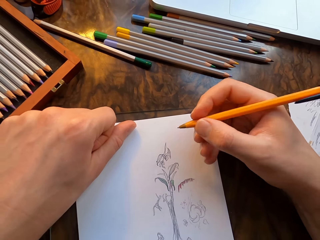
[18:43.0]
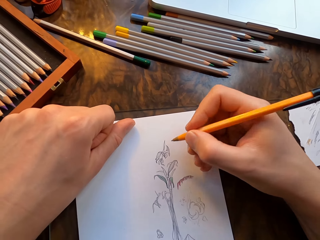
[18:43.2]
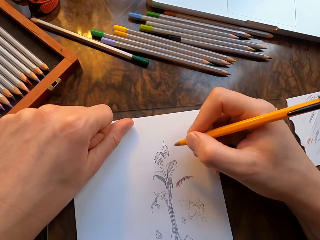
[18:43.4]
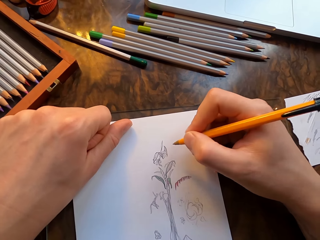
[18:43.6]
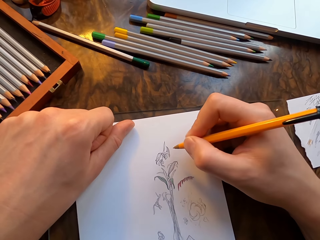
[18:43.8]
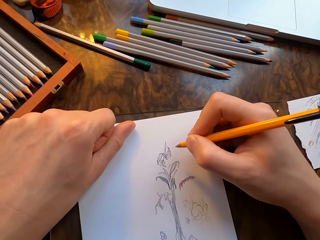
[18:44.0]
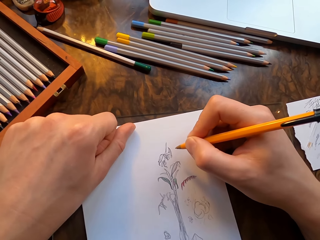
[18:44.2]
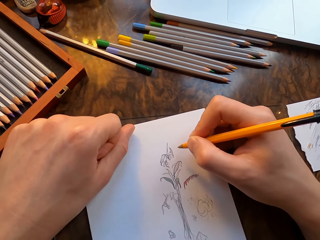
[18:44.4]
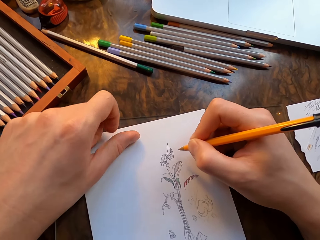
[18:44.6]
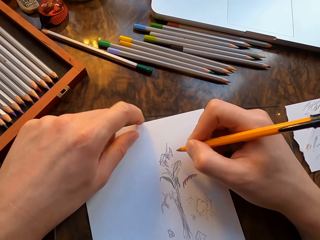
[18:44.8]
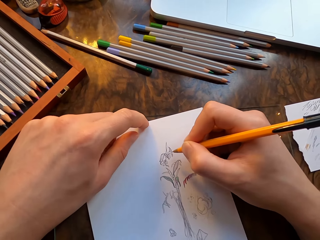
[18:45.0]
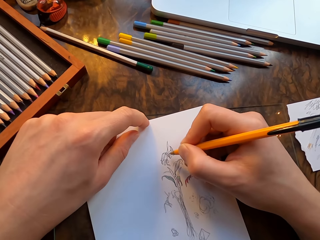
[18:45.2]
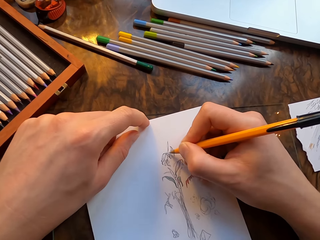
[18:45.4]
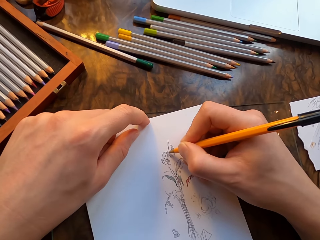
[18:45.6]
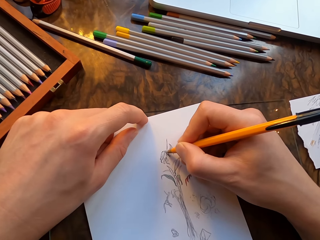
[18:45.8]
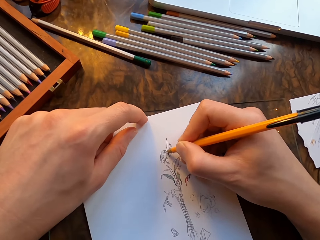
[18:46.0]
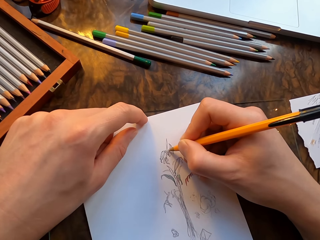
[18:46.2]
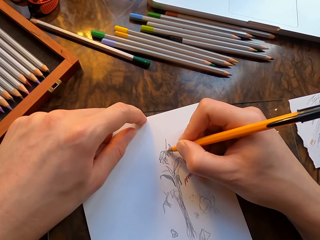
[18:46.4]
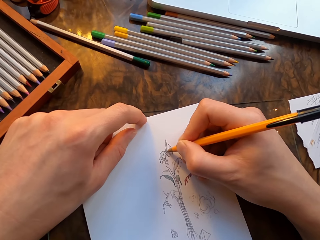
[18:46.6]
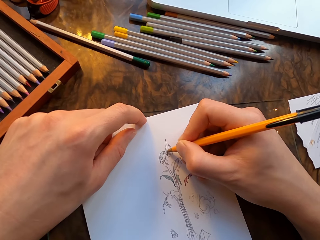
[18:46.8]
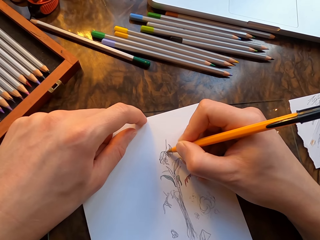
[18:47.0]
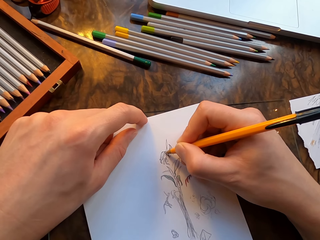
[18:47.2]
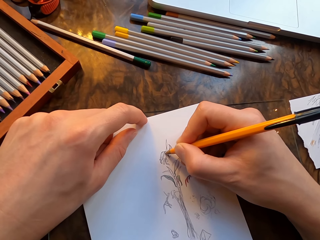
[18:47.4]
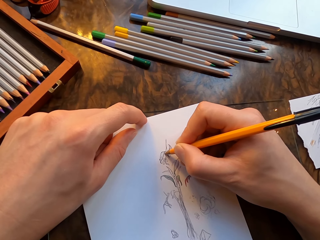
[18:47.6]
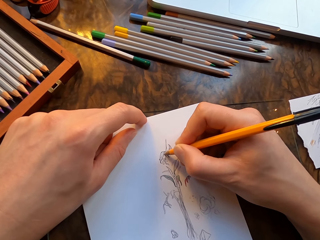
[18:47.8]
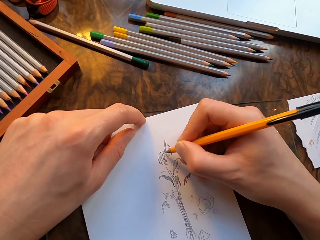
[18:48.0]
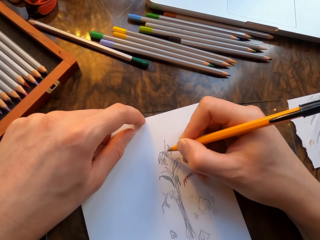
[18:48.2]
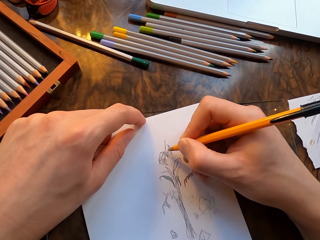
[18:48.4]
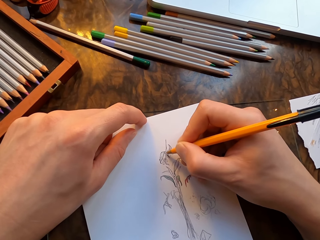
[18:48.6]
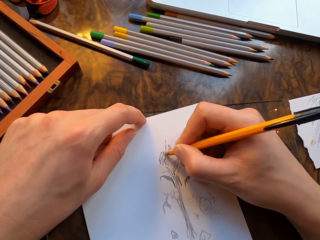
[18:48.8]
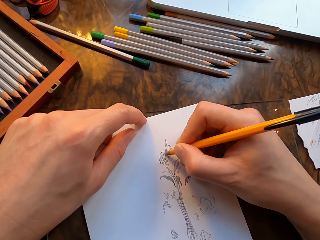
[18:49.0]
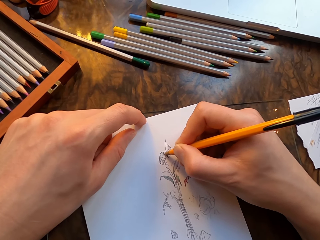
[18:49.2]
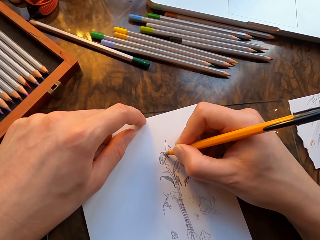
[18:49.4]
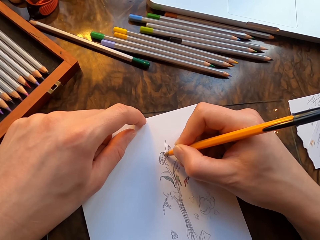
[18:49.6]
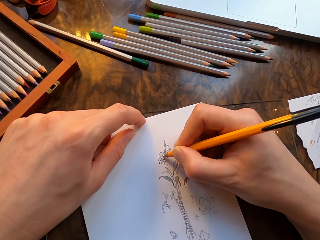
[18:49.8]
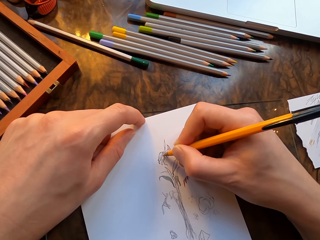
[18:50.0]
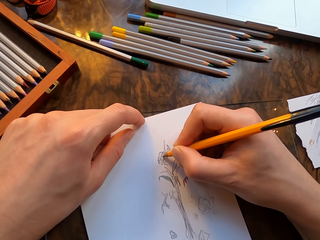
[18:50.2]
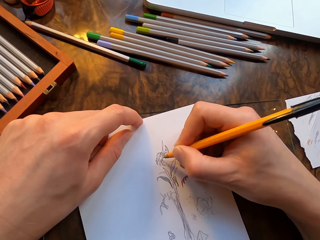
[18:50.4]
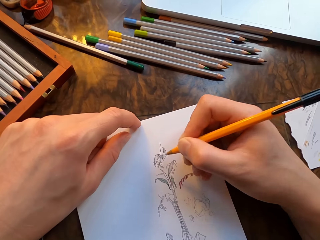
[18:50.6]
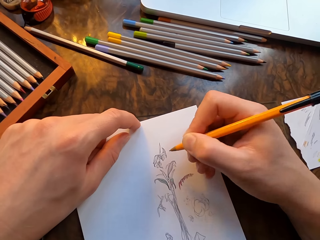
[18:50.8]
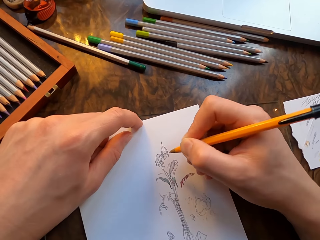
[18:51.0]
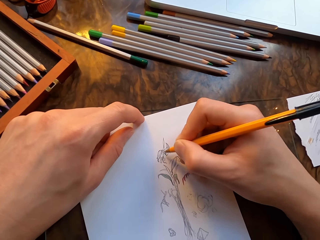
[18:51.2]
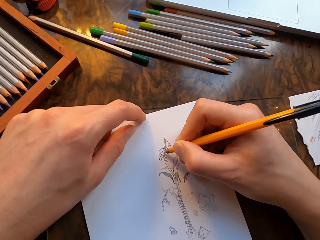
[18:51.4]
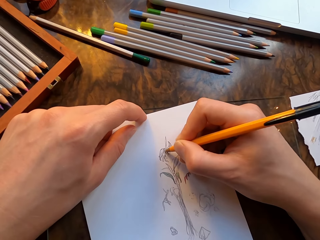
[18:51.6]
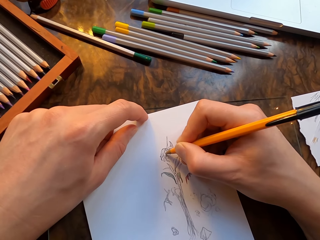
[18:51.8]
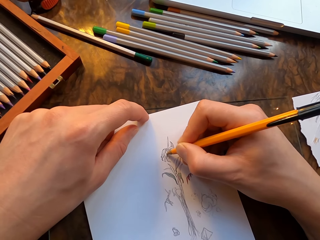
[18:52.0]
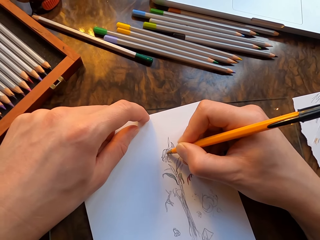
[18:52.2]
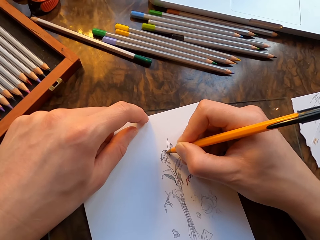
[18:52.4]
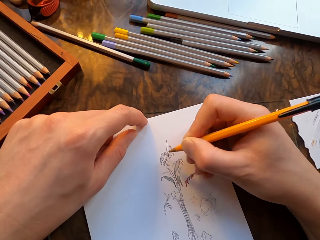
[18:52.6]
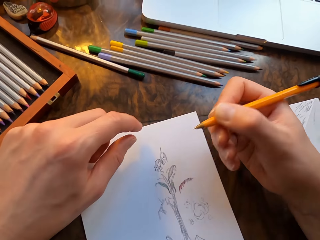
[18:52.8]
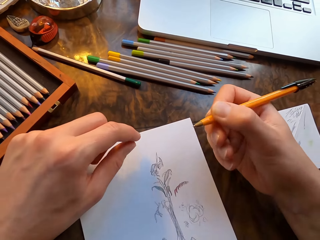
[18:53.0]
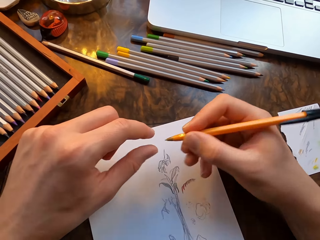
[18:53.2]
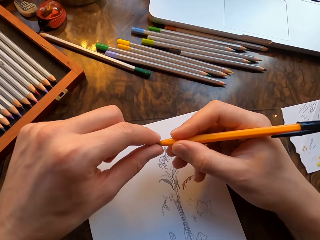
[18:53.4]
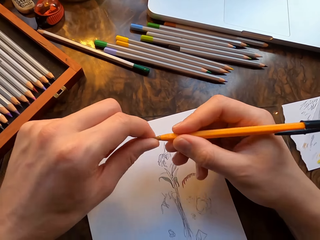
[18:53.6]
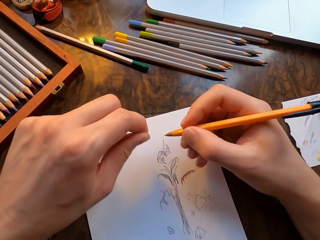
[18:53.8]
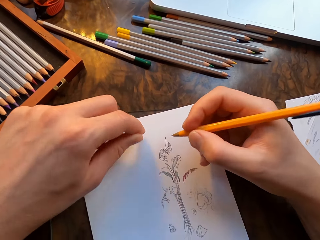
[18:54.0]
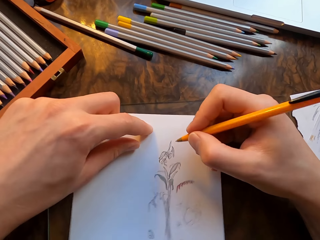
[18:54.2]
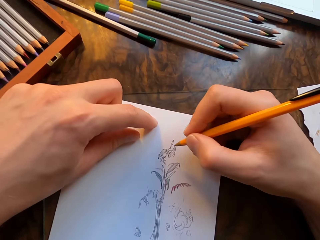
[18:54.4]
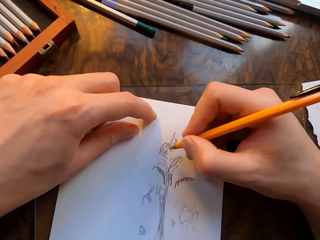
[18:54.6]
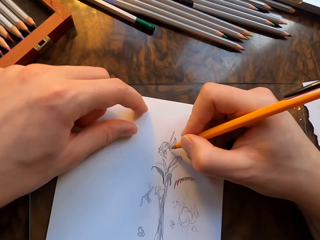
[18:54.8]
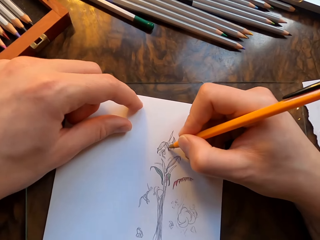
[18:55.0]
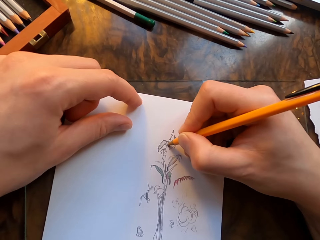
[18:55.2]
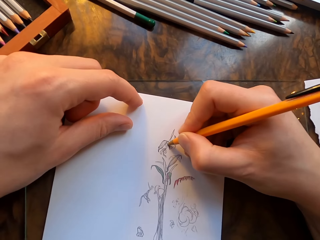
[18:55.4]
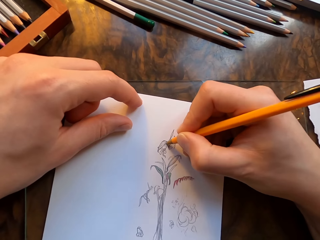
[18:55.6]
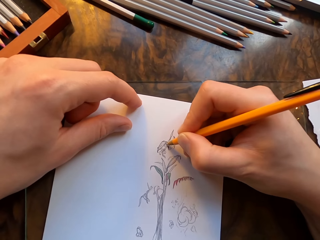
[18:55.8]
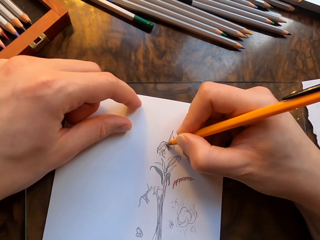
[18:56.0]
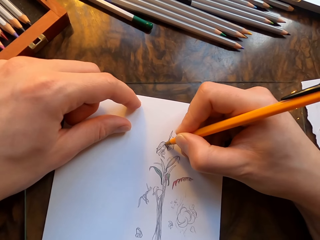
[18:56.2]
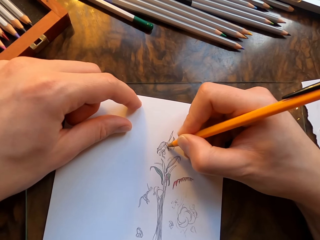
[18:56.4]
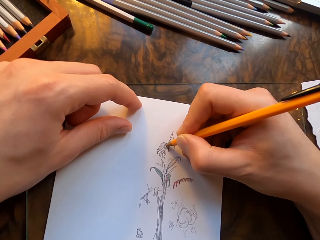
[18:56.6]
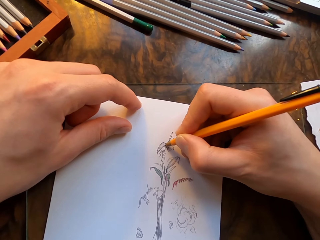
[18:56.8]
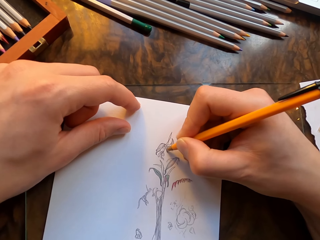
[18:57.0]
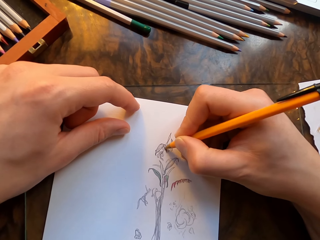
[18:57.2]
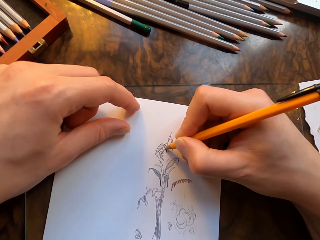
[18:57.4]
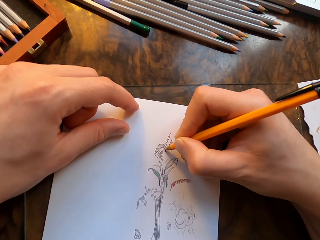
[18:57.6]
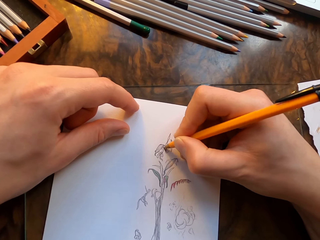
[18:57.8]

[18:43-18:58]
The camera wearer moves the drawing paper with his left hand. He draws on the drawing paper with the pen in his hand. He touches the tip of the pen. He moves the drawing paper with his left hand. He draws on the drawing paper with the pen in his hand.

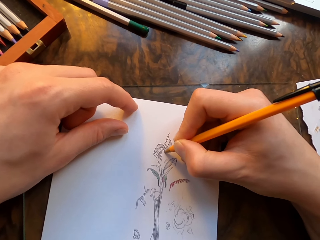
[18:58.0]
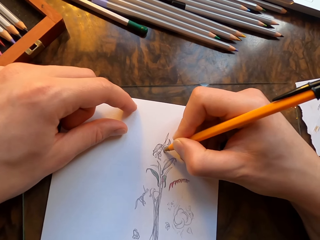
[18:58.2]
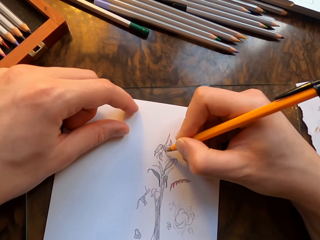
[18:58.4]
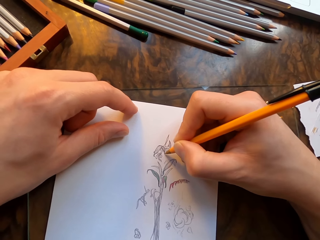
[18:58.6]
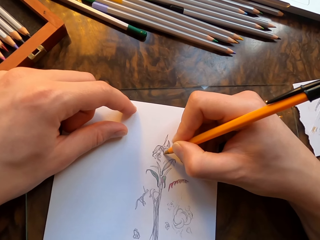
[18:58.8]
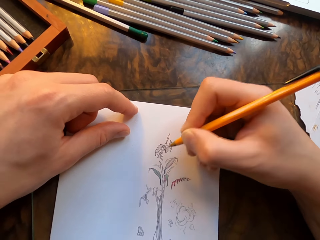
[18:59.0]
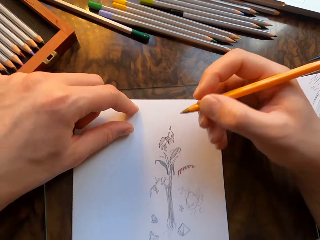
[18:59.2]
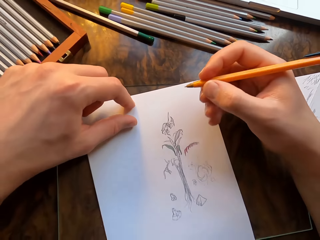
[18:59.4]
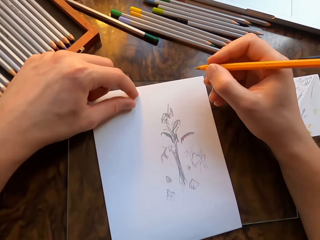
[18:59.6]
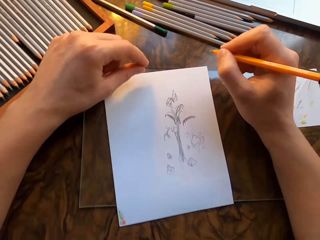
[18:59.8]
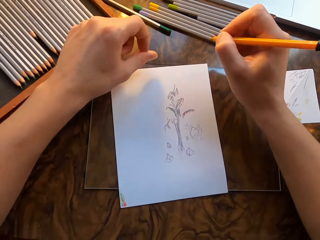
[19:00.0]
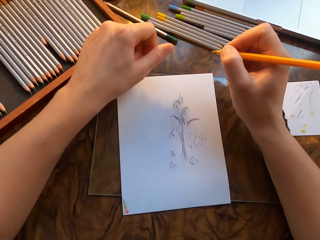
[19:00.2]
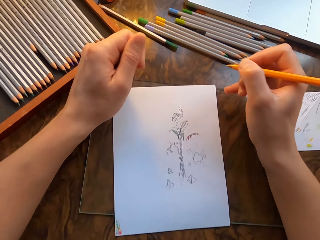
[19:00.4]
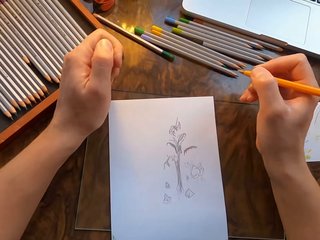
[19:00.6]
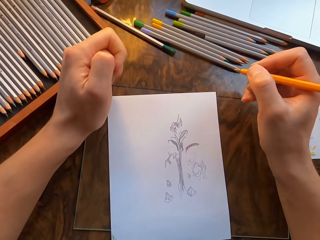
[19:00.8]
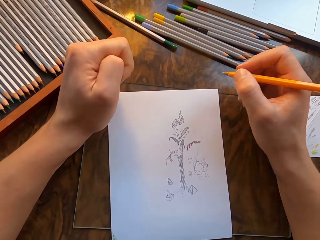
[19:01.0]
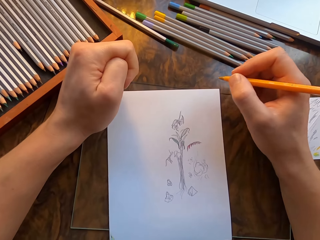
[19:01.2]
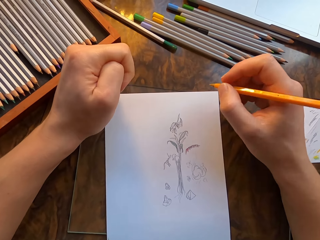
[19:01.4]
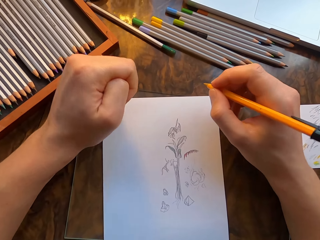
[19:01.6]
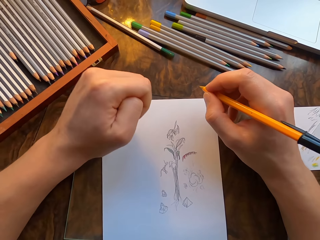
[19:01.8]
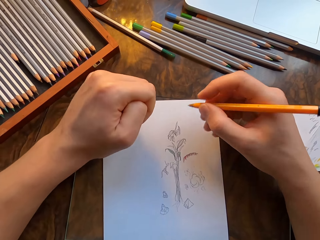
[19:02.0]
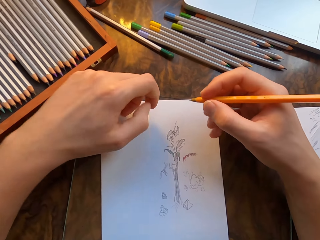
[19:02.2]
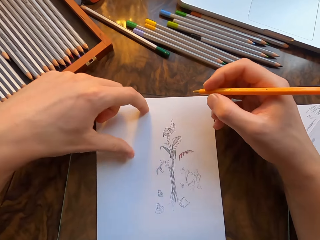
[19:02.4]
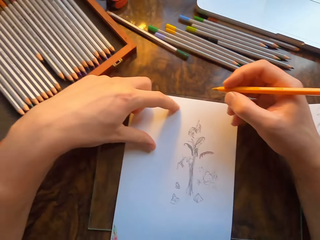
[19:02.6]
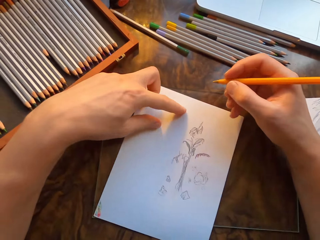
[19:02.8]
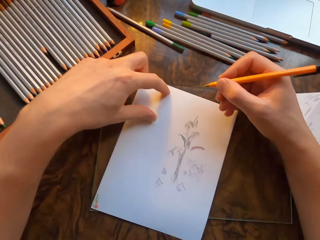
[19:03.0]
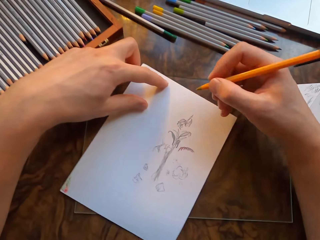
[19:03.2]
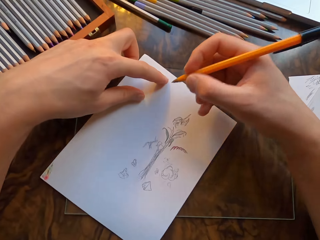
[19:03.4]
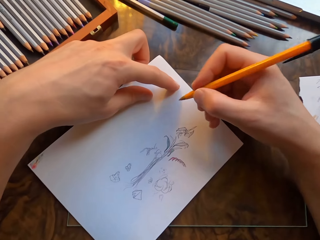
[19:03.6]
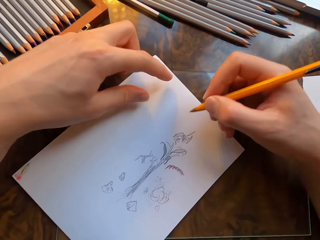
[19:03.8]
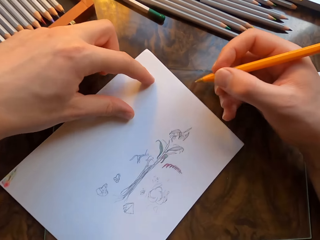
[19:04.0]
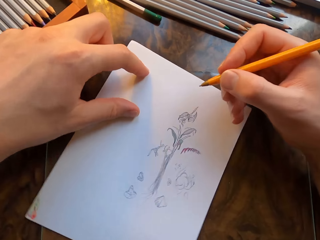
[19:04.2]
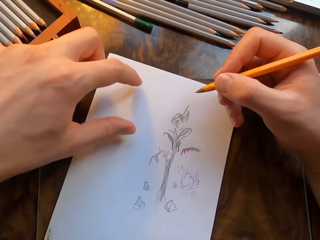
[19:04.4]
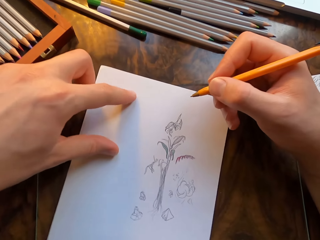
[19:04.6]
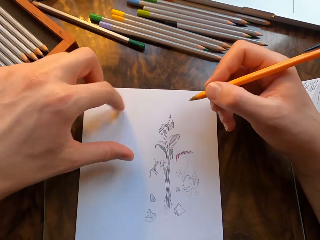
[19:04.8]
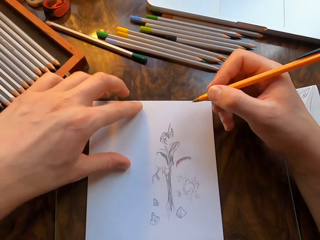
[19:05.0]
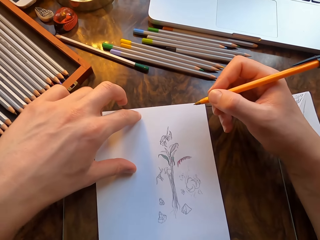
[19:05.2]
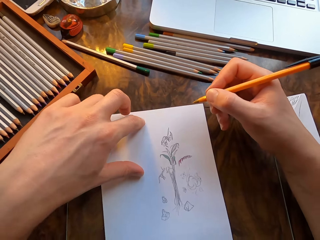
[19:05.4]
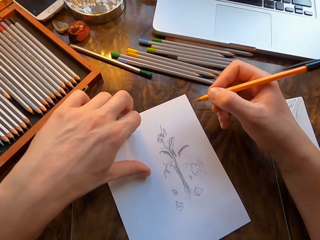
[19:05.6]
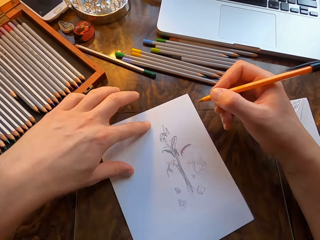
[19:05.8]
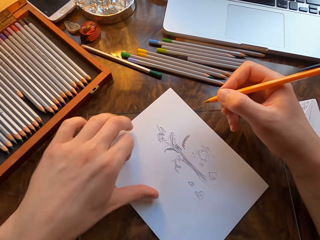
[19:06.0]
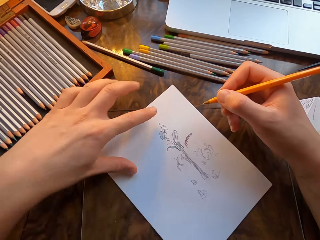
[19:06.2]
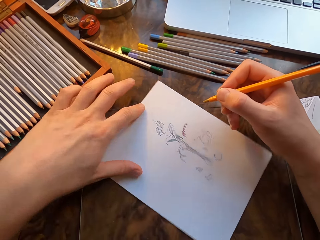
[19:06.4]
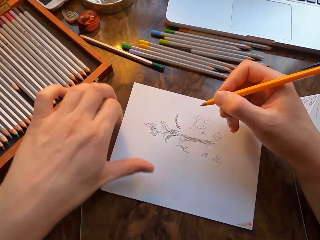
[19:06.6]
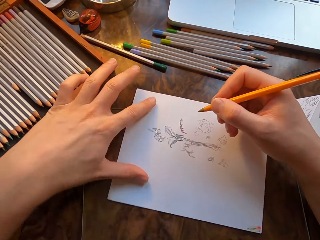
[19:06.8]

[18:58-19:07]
The camera wearer rests his hands on the table. He moves the drawing paper with his left hand.
